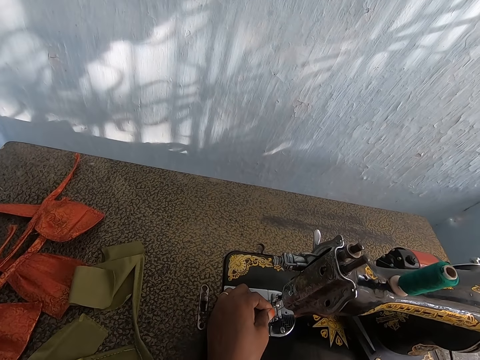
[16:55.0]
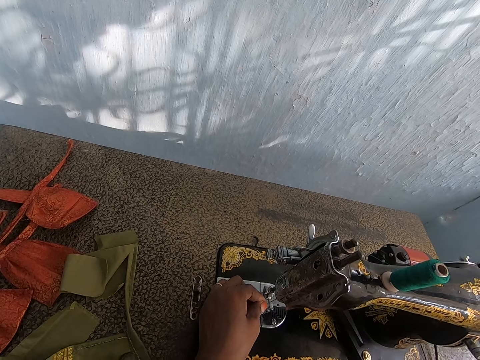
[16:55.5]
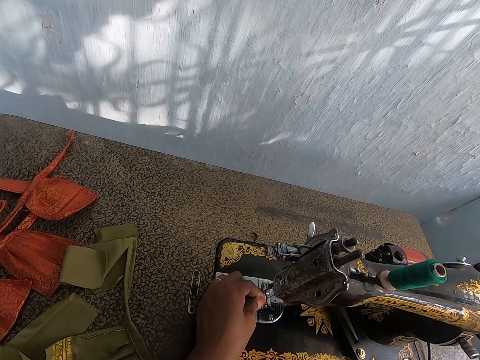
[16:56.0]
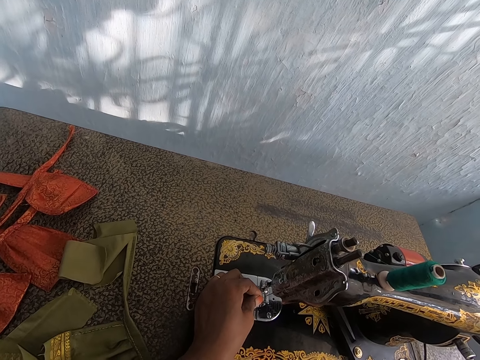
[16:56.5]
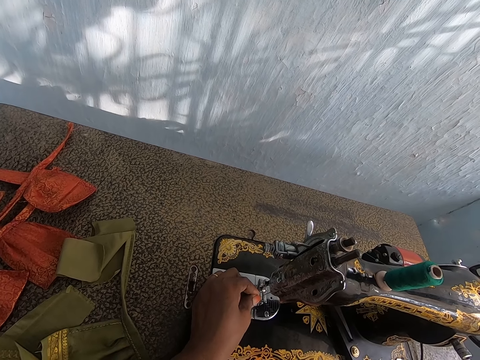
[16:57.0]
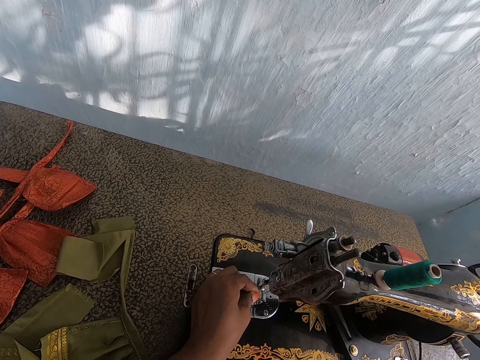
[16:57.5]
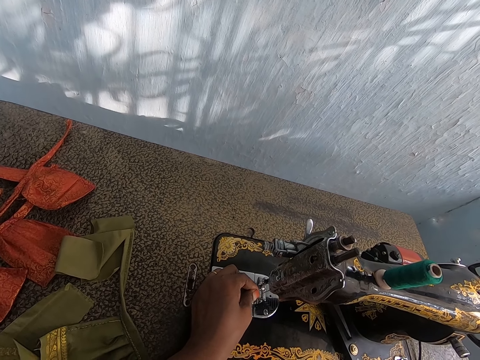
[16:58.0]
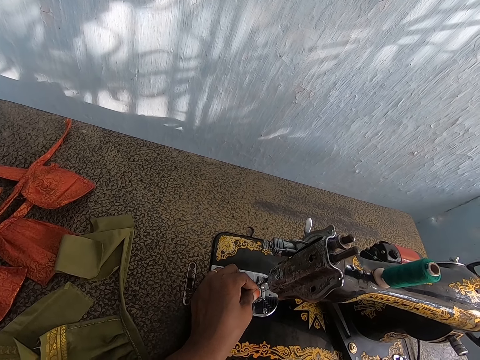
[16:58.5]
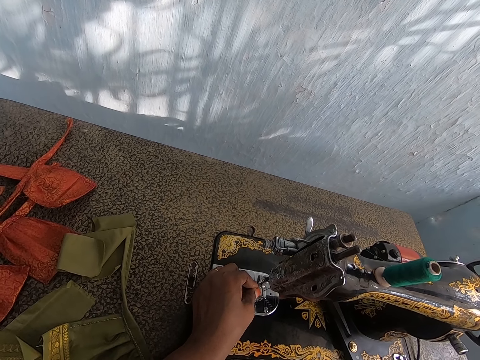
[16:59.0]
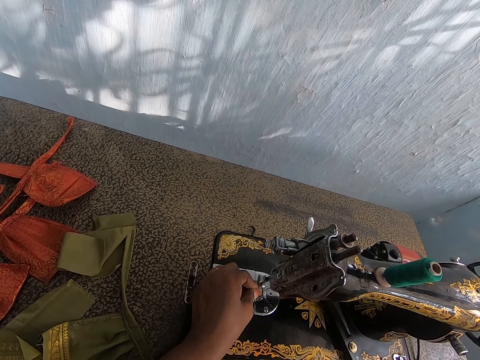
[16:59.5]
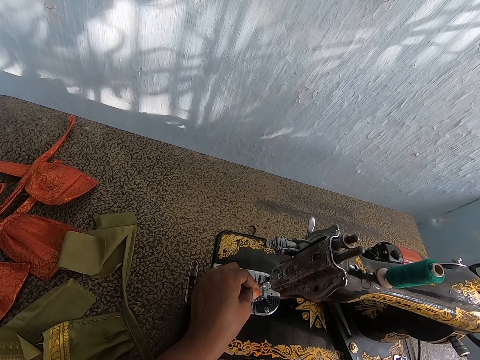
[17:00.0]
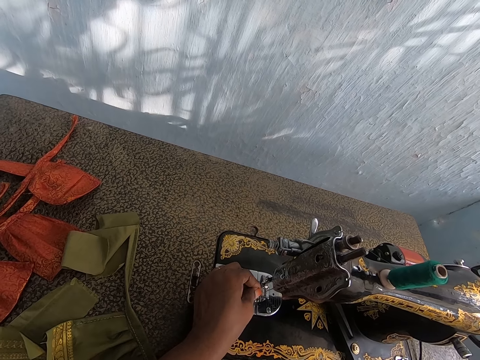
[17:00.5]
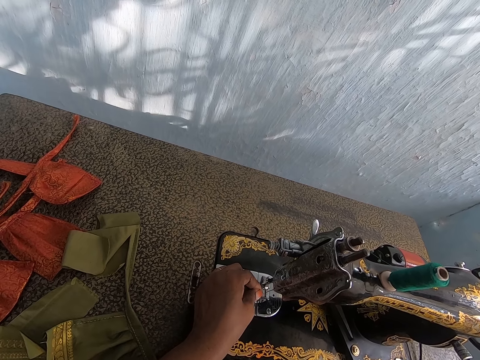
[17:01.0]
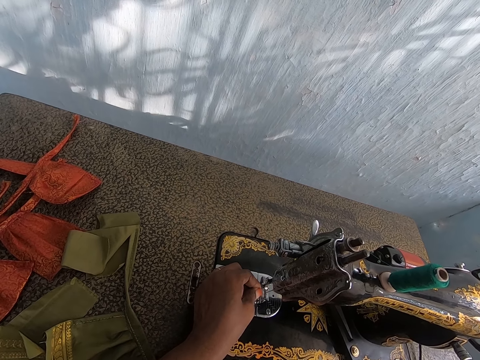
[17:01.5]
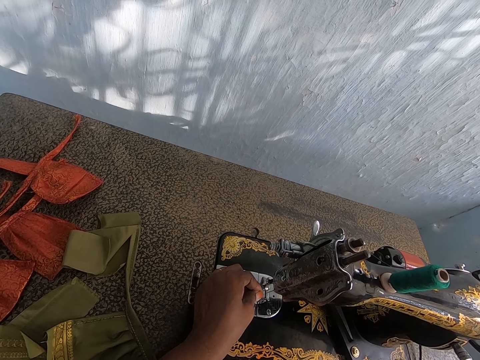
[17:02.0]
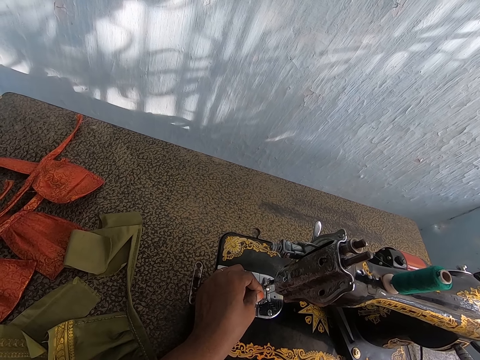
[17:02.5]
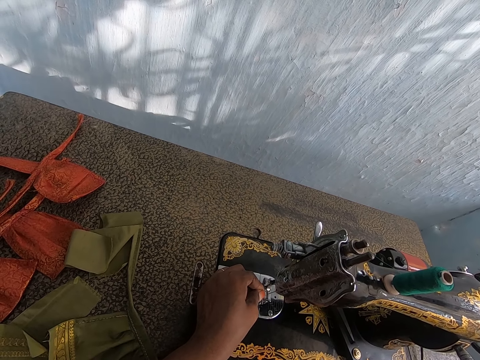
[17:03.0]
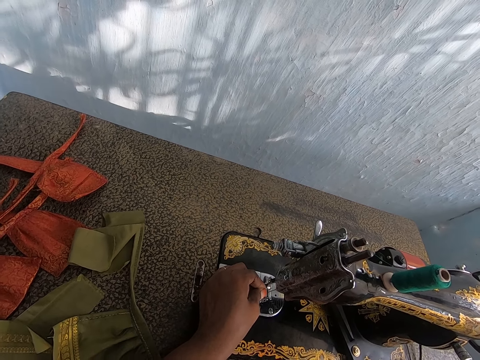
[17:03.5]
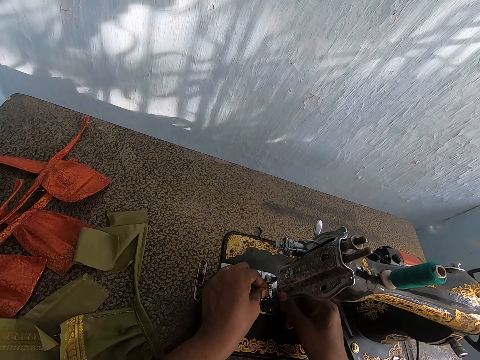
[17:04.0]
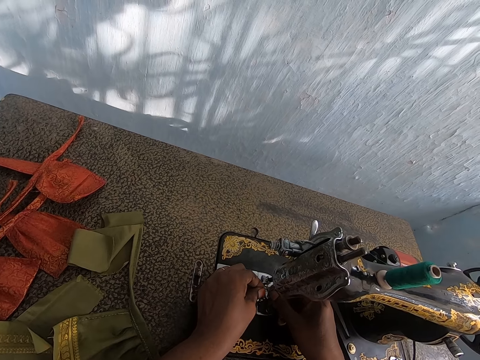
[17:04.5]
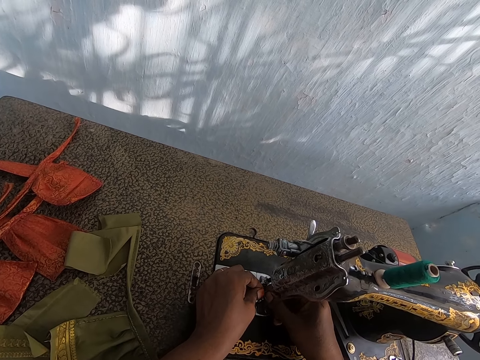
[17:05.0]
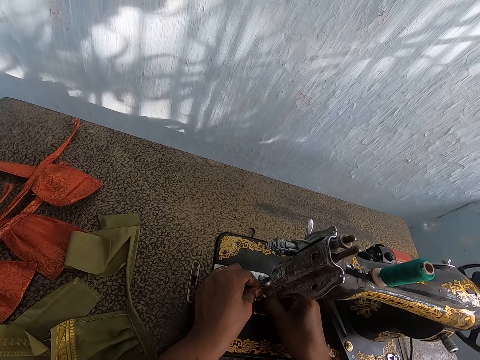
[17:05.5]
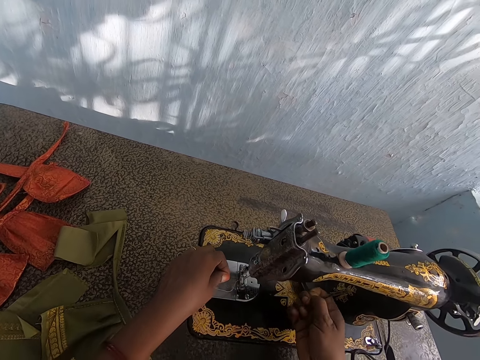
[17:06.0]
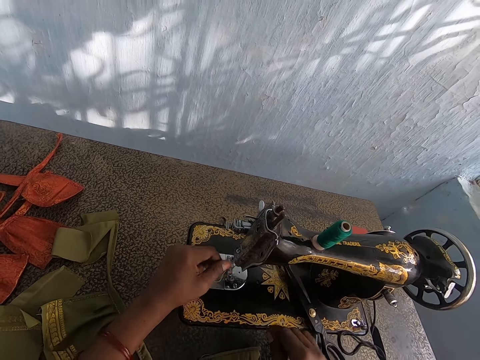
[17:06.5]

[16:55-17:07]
The camera wearer puts a thread on a sewing machine hole. They set the thread on the sewing machine with both hands.

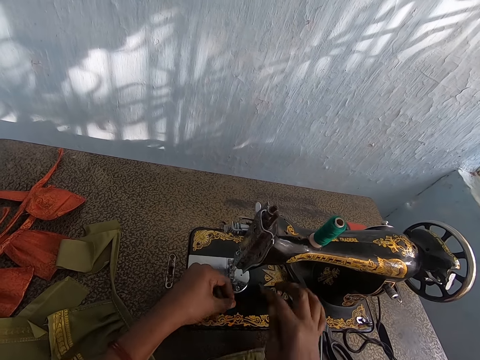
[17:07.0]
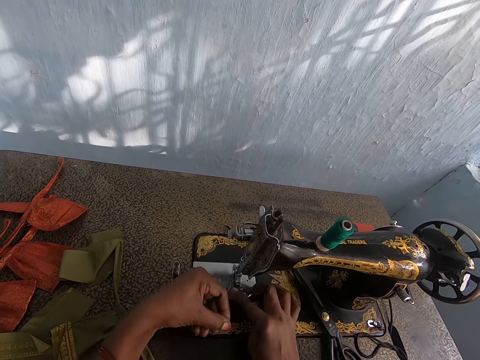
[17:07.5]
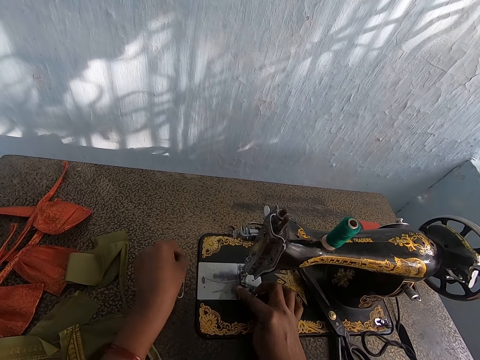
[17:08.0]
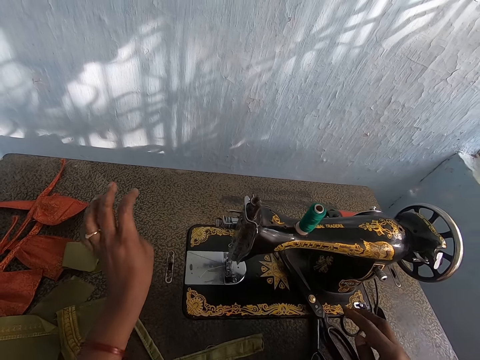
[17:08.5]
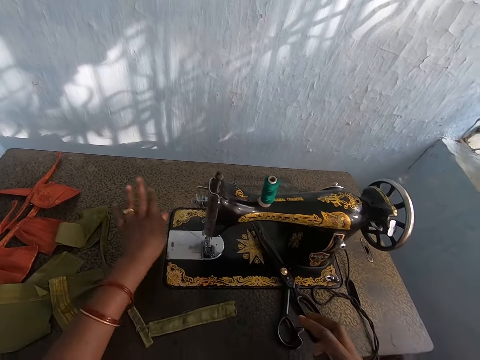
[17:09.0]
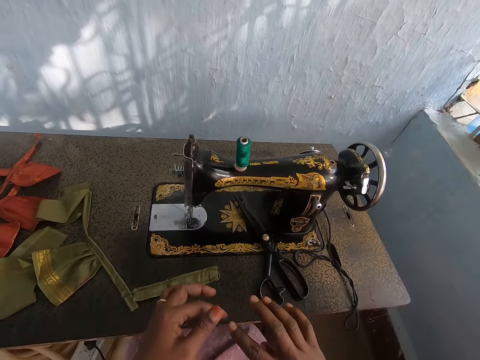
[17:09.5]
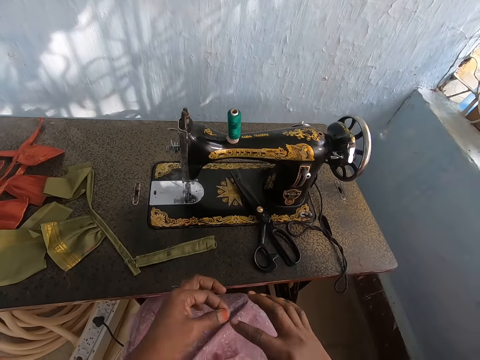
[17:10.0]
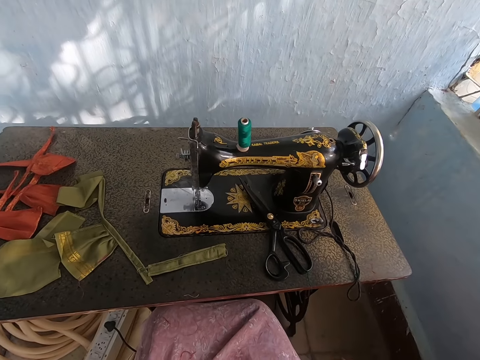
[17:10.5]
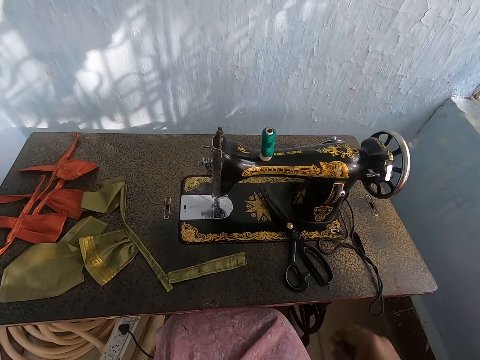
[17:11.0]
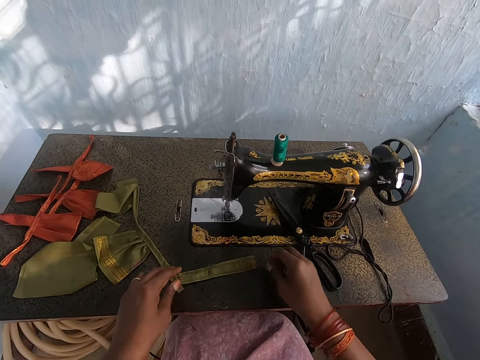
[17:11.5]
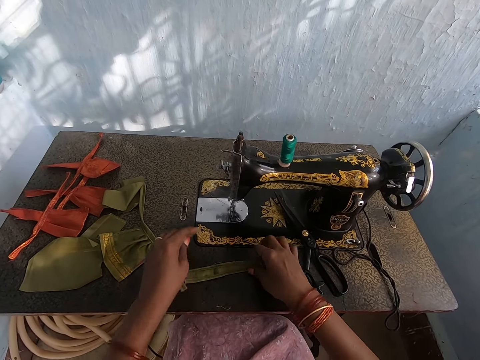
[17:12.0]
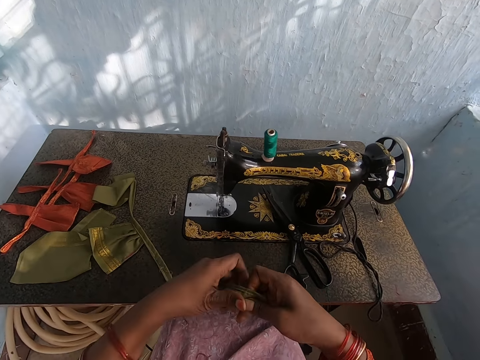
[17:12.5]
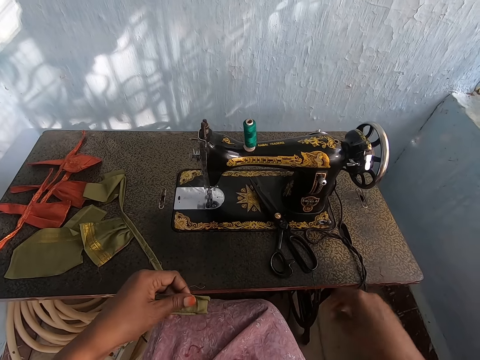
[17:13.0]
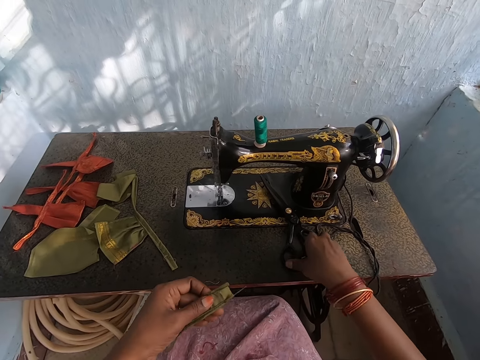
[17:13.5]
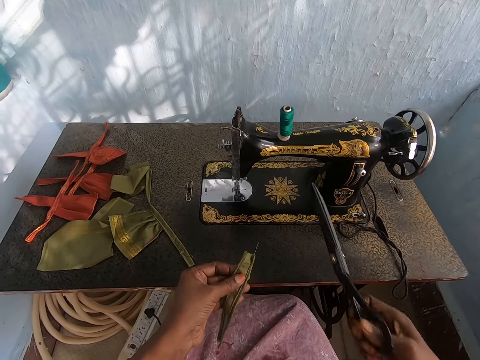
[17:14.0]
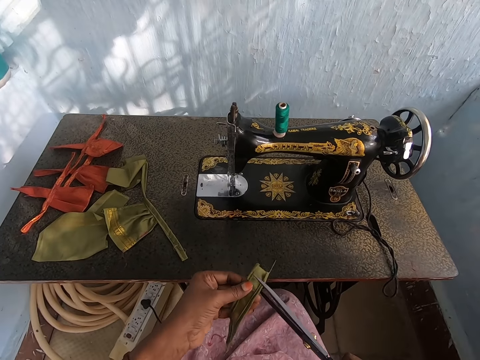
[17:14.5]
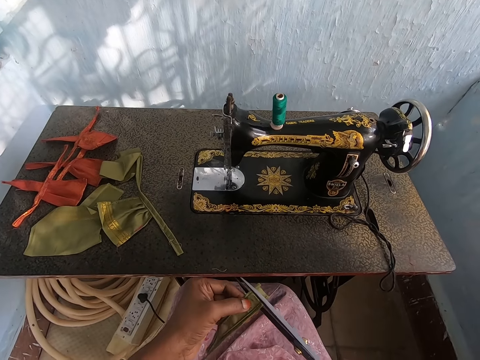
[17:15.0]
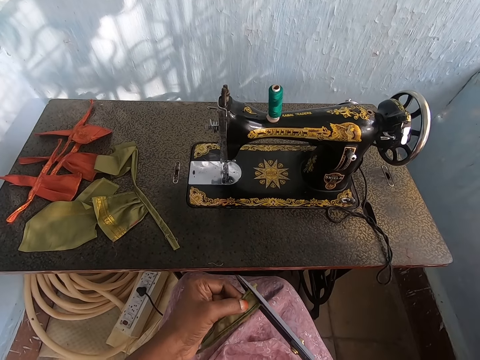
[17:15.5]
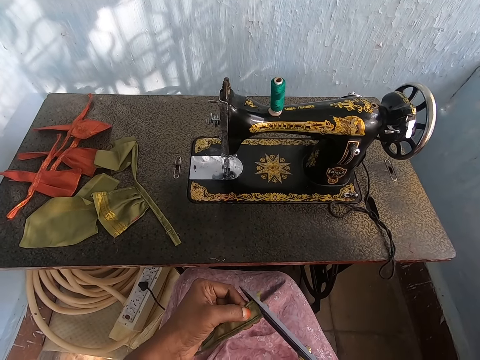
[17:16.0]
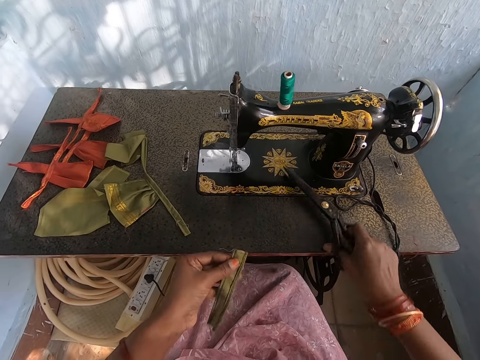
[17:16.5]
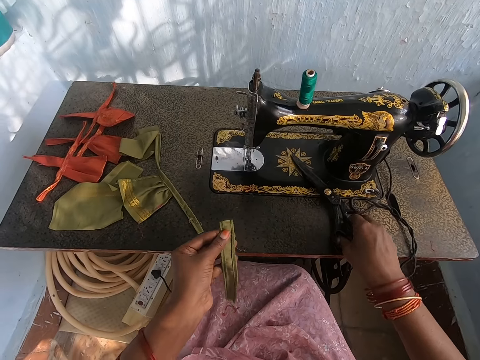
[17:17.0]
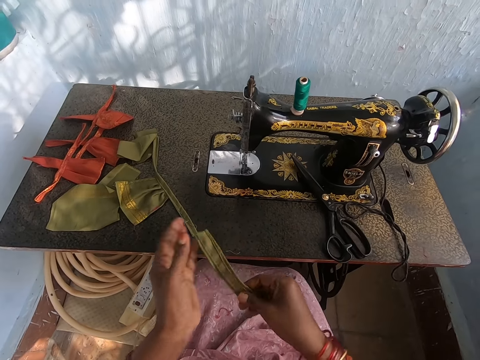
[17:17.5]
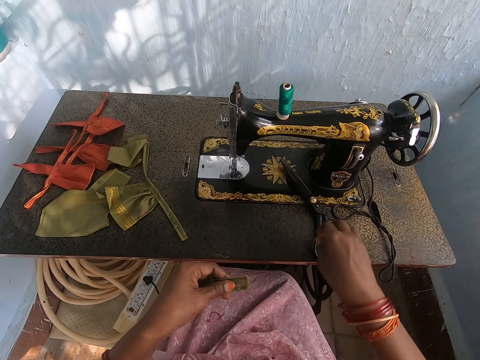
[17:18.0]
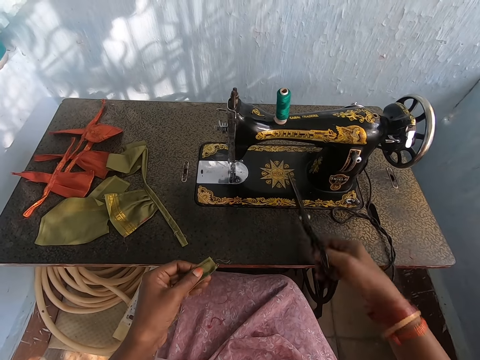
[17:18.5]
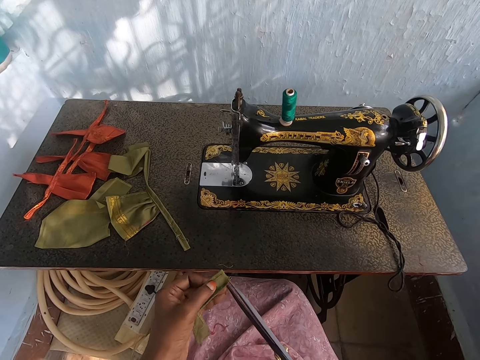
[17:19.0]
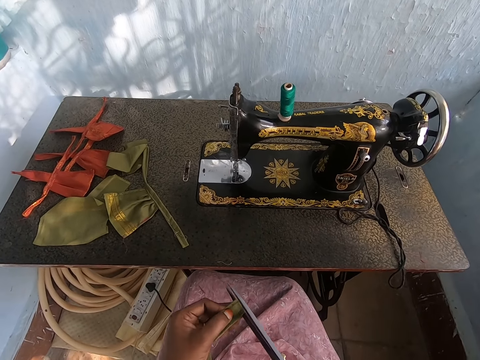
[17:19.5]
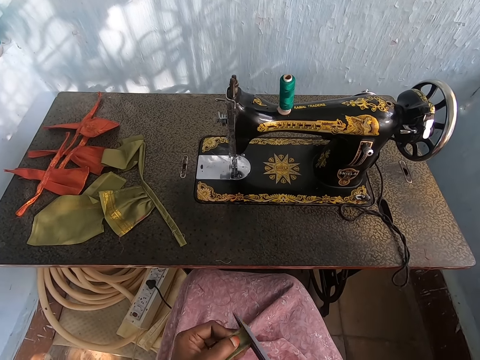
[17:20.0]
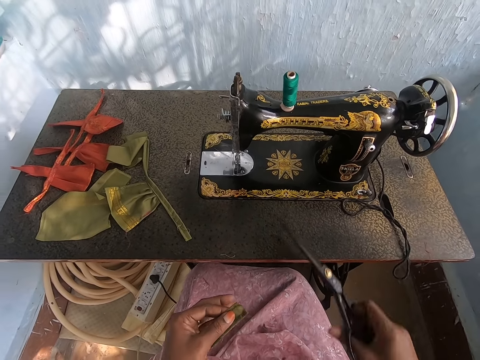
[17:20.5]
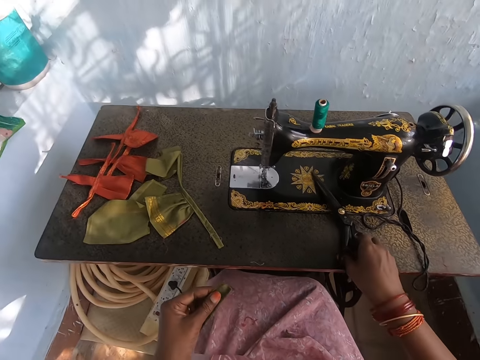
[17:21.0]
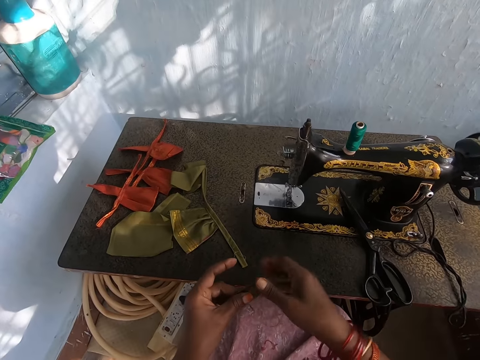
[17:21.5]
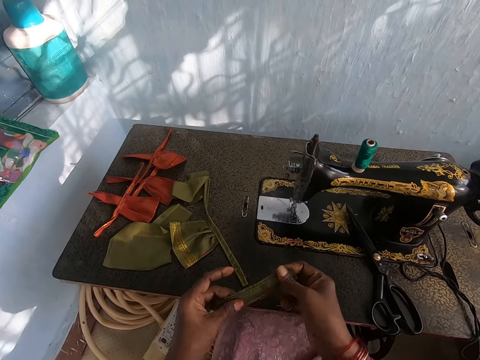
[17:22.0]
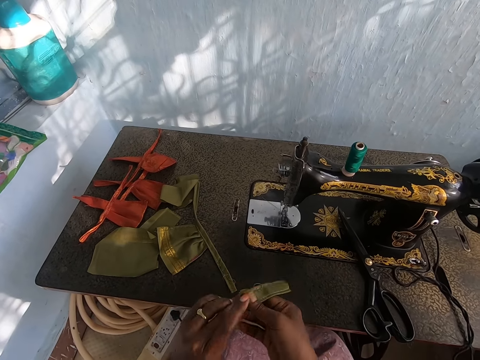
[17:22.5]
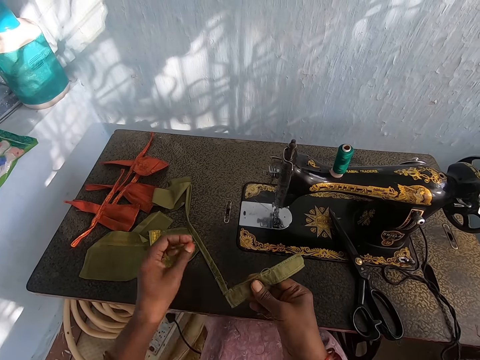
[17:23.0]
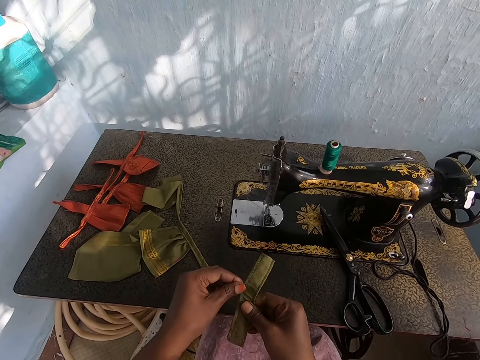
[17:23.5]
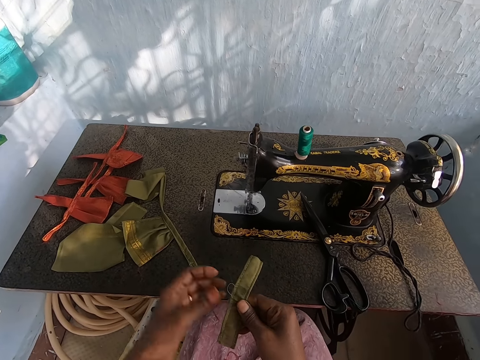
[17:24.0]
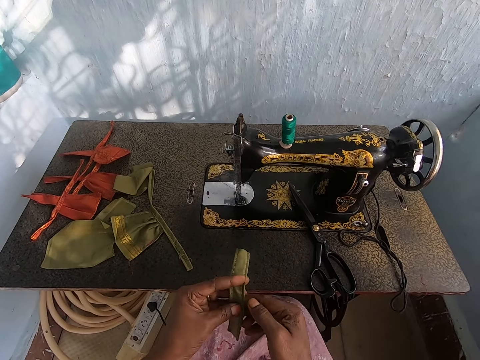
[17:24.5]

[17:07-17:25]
The camera wearer pulls a thread from the sewing machine. She picks the piece of cloth from the table with her right hand. She passes the piece of cloth from her right hand to her left hand. She picks the pair of scissors from the table with her right hand. She cuts the piece of cloth with the pair of scissors in her right hand. She drops the pair of scissors on the table with her right hand. She passes the piece of cloth from her left hand to her right hand. She passes the piece of cloth from her right hand to her left hand. She picks the pair of scissors from the table with her right hand. She cuts the piece of cloth with the pair of scissors in her right hand. She drops the pair of scissors on the table with her right hand. She puts the piece of cloth on a sewing machine table. She holds the piece of cloth with both hands. She holds the piece of cloth with her left hand. She passes the piece of cloth from her left hand to her right hand. She holds the piece of cloth with both hands.
